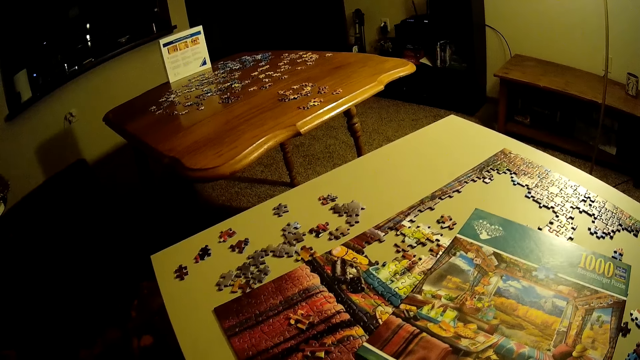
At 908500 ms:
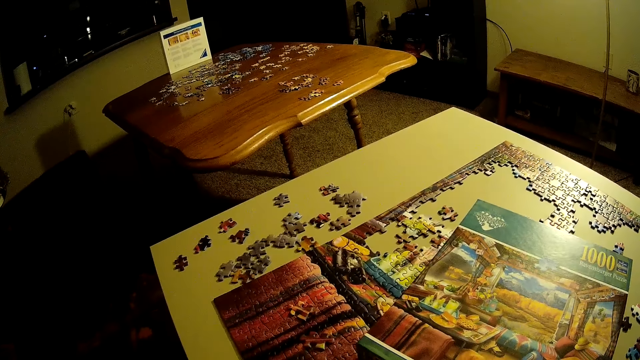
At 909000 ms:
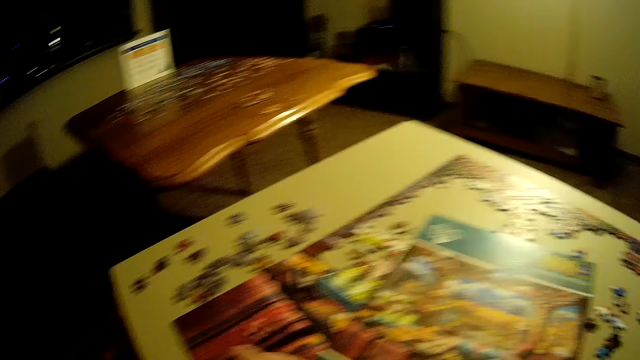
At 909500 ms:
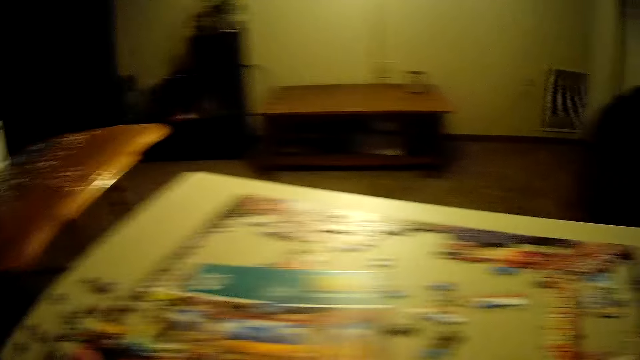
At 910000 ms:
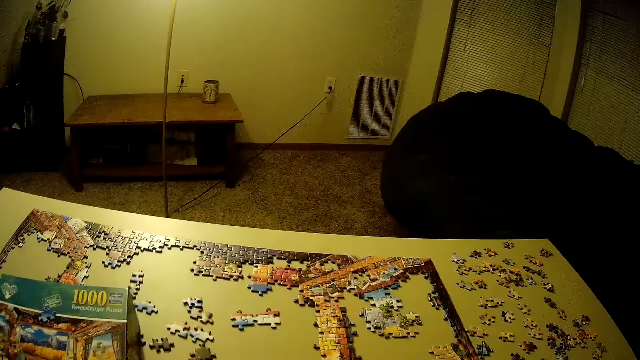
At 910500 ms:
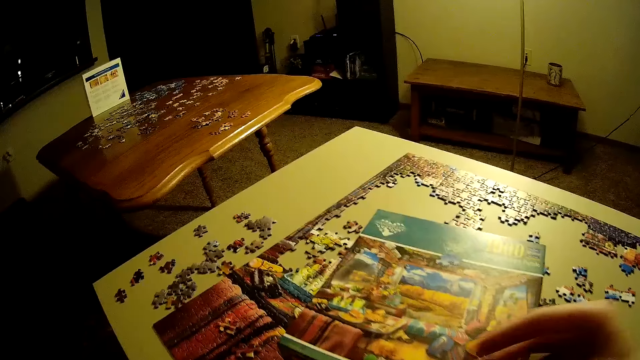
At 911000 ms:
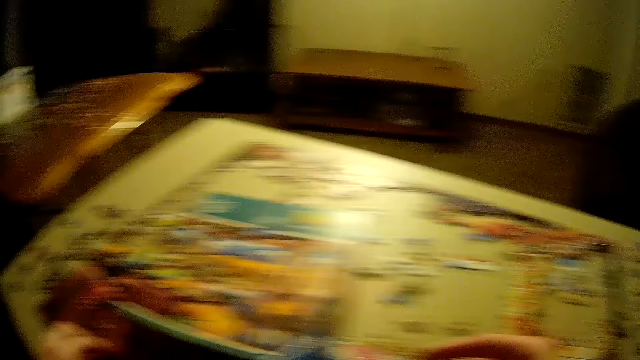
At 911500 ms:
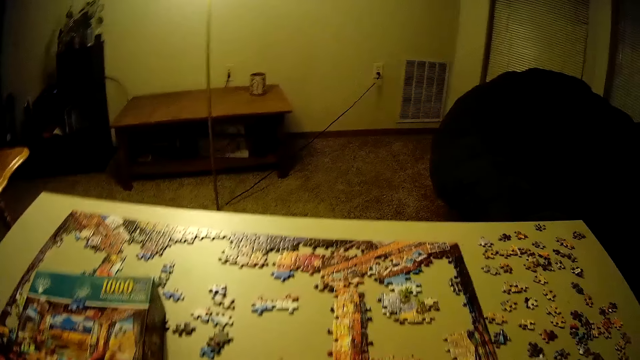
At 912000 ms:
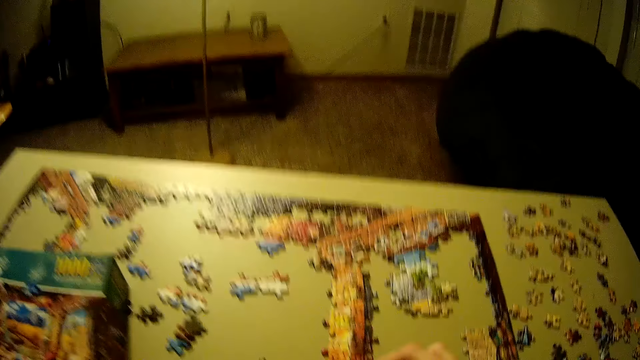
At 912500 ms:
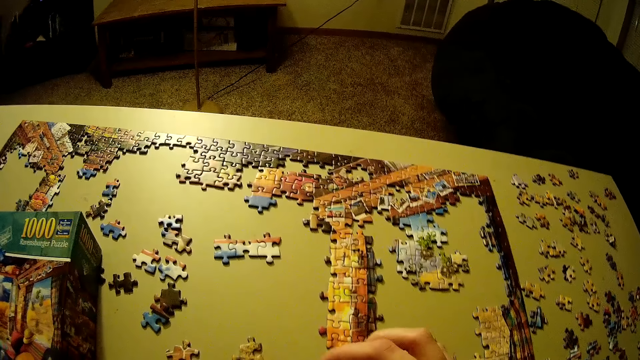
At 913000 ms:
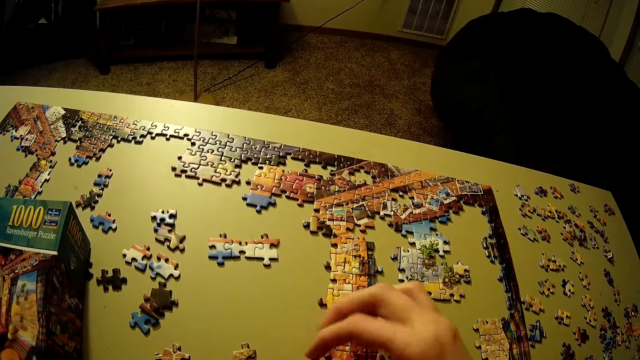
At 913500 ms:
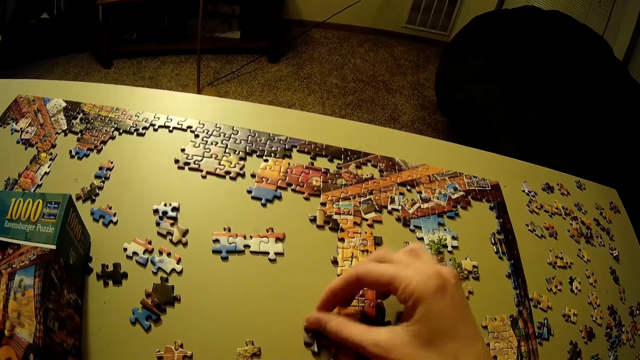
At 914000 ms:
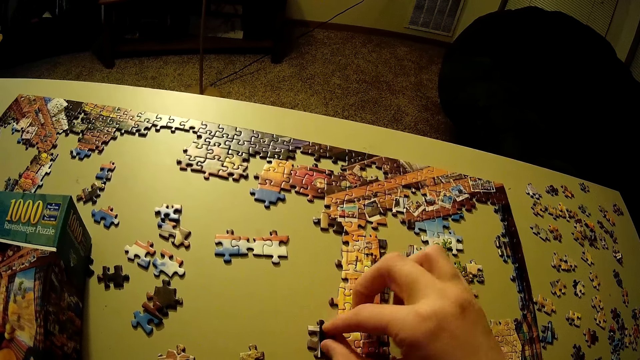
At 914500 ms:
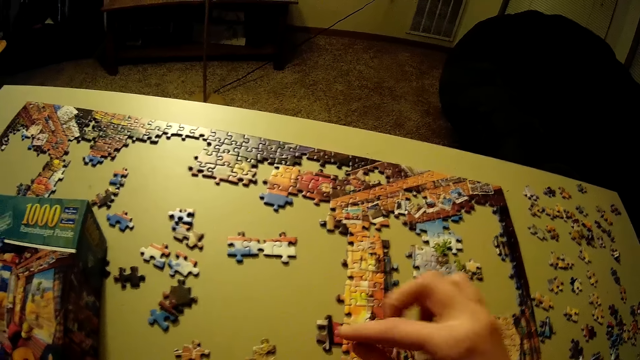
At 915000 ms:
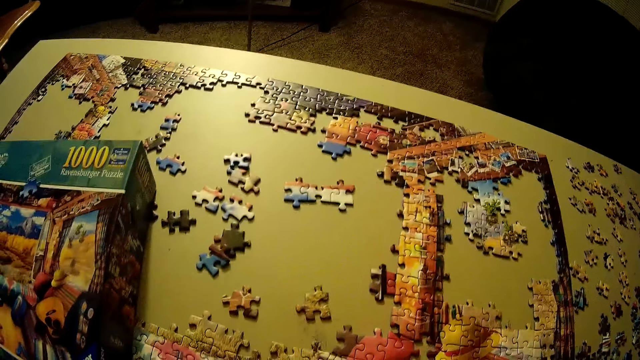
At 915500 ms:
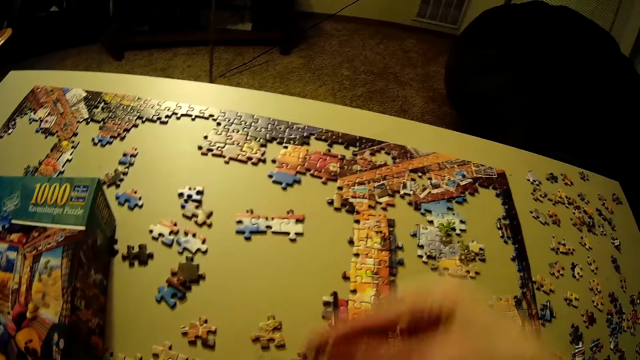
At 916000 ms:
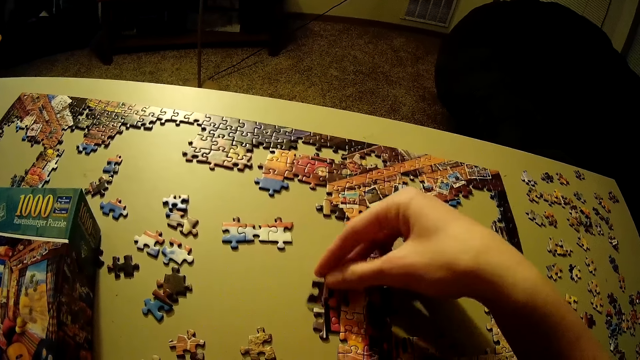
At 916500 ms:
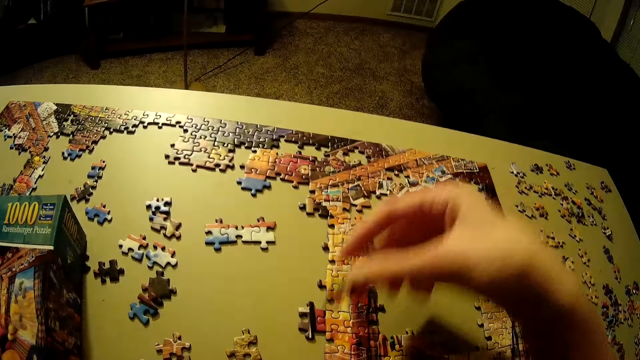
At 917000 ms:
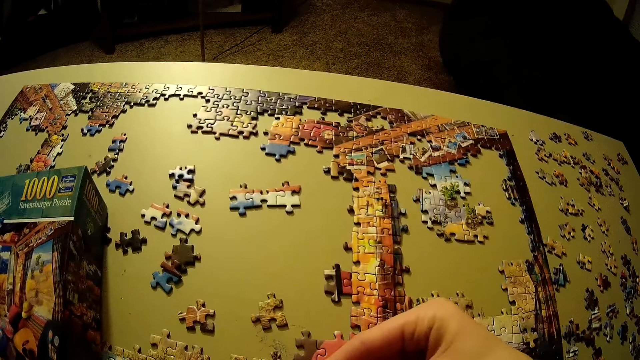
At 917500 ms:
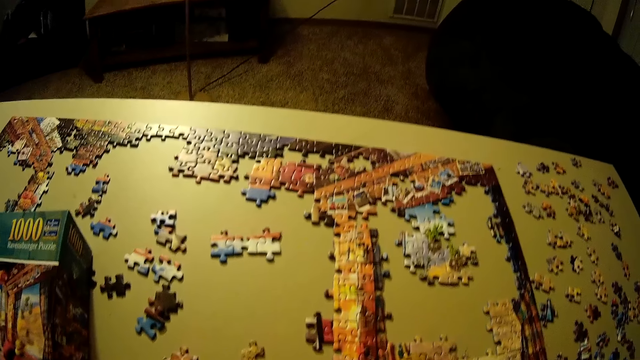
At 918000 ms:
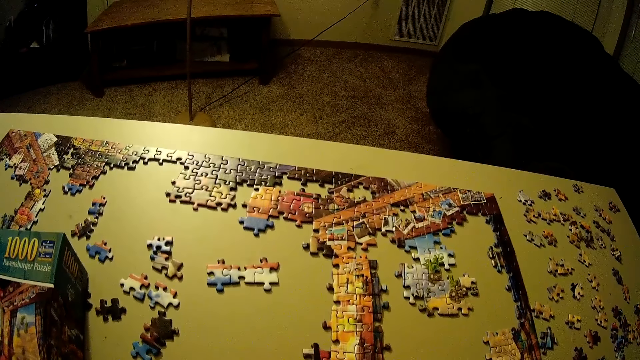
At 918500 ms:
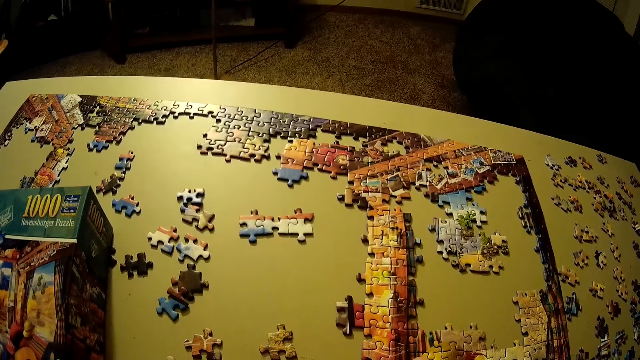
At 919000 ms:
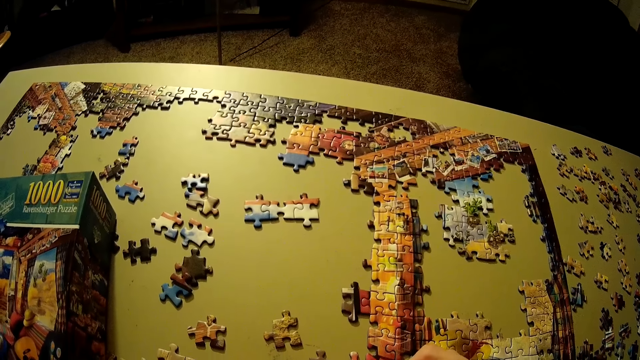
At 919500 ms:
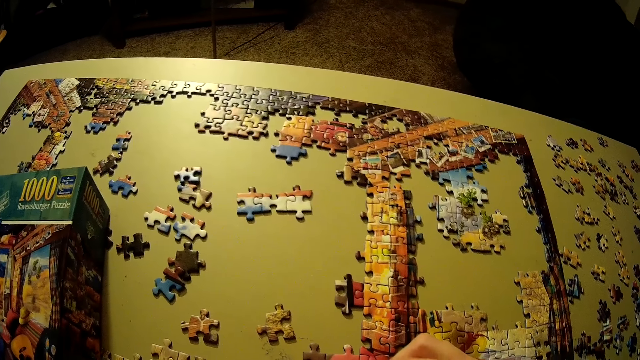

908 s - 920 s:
The camera wearer looks around the table. He puts the puzzle piece on a pattern. He adjusts the piece of the puzzle on the table. He joins the piece of the puzzle together with the other pieces on the table, picks up another piece of the puzzle on his left hand and moves the piece of the puzzle on the table.

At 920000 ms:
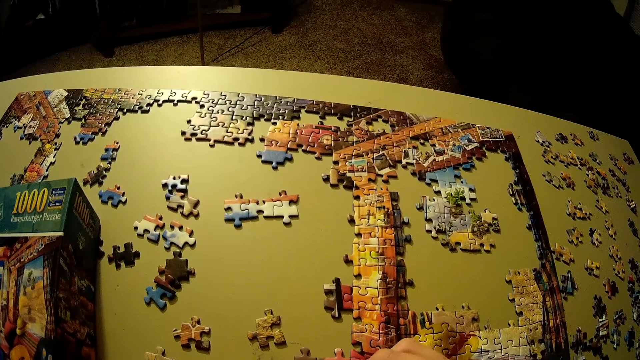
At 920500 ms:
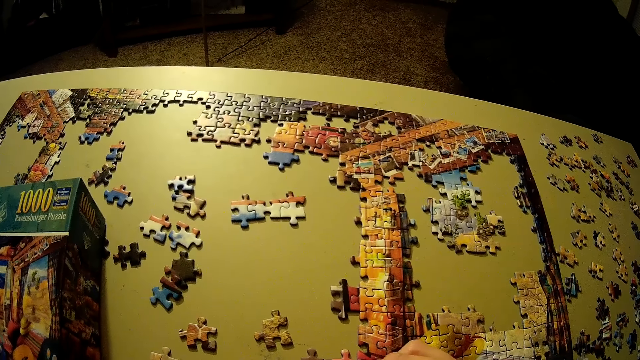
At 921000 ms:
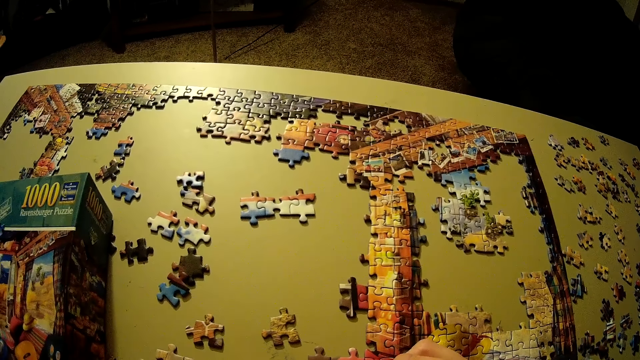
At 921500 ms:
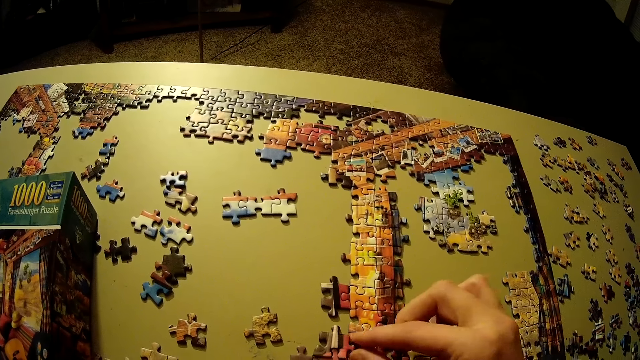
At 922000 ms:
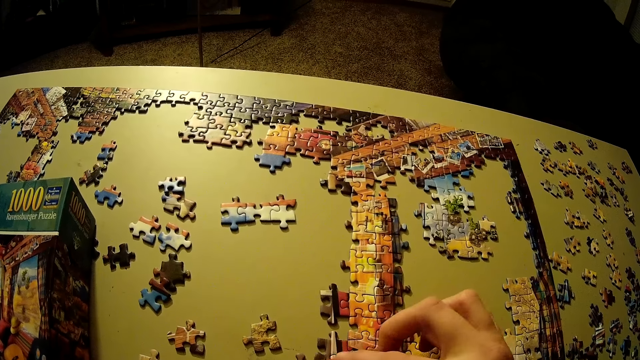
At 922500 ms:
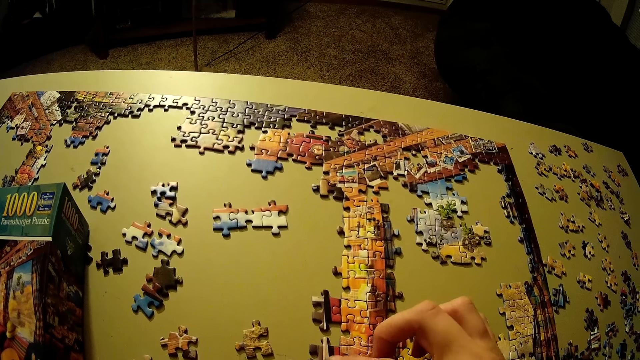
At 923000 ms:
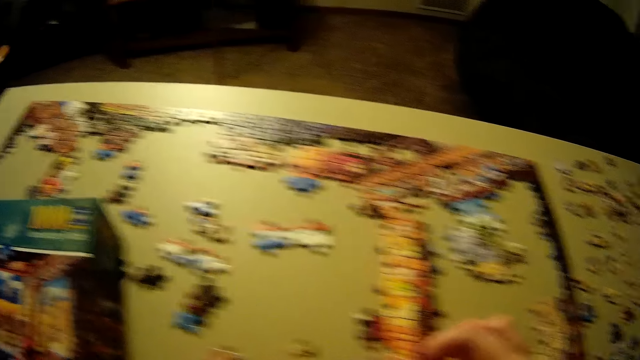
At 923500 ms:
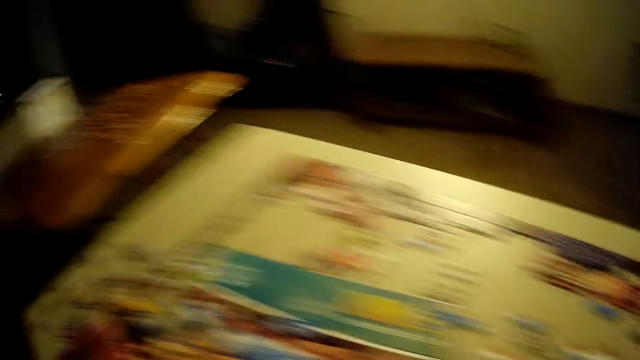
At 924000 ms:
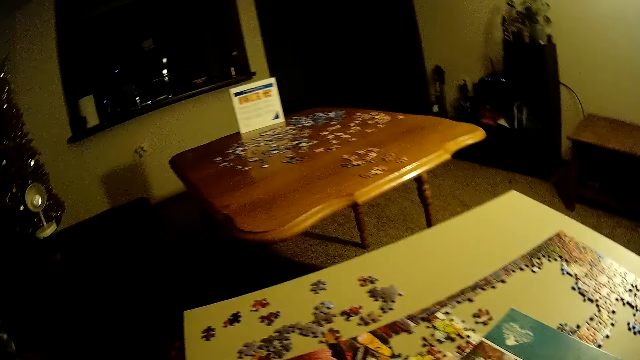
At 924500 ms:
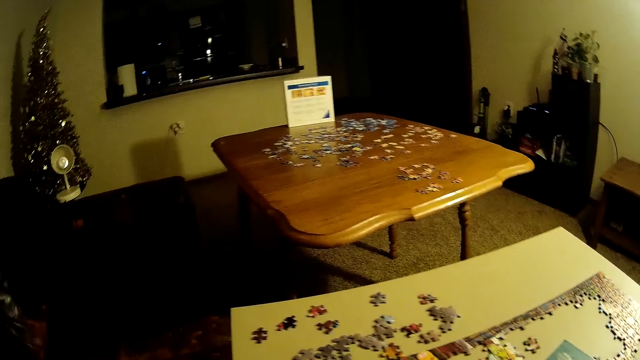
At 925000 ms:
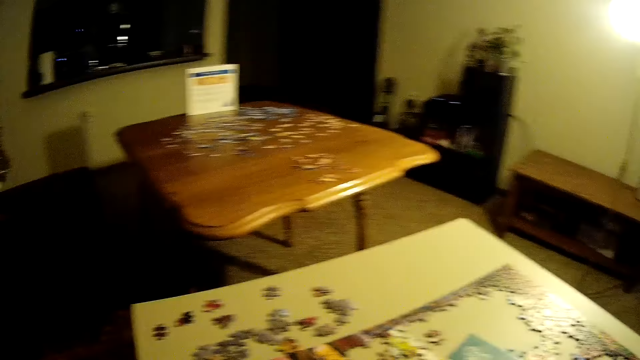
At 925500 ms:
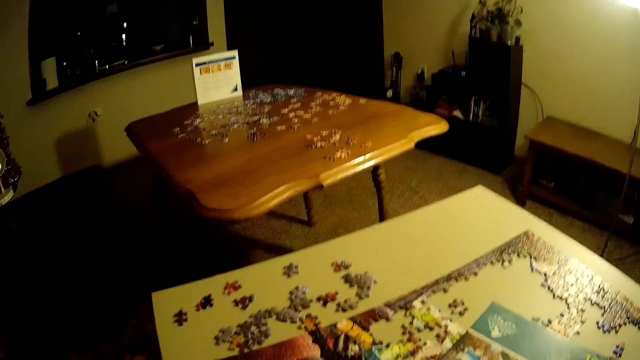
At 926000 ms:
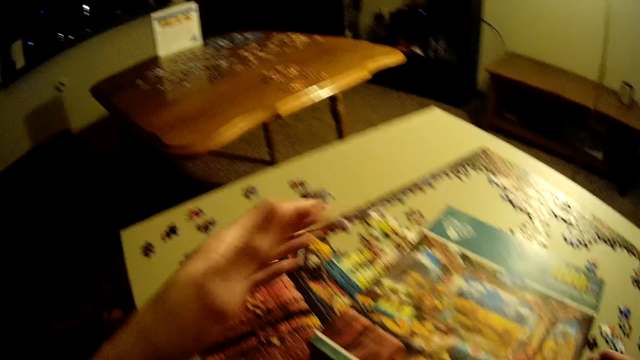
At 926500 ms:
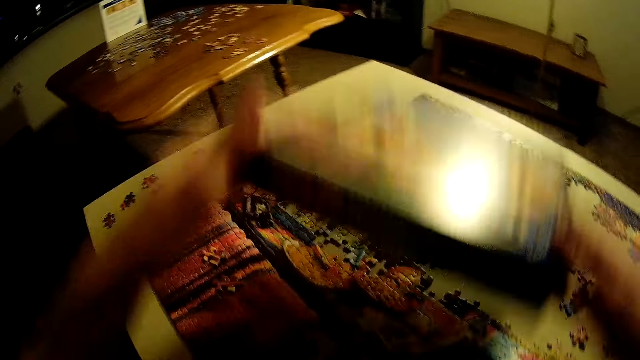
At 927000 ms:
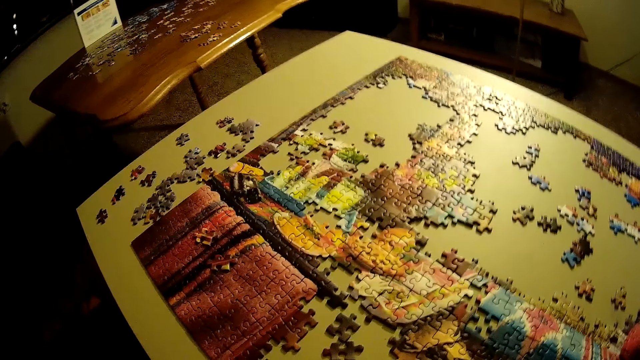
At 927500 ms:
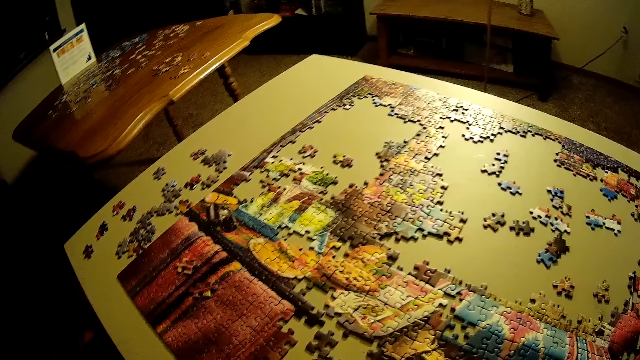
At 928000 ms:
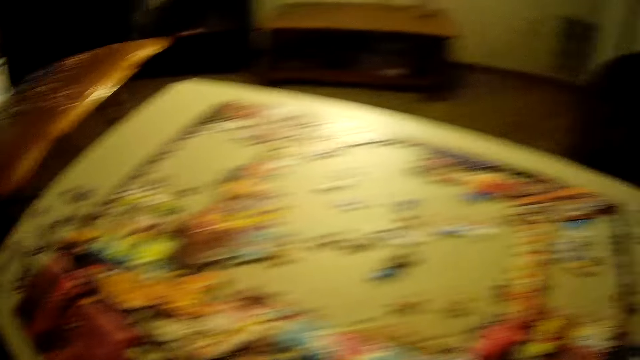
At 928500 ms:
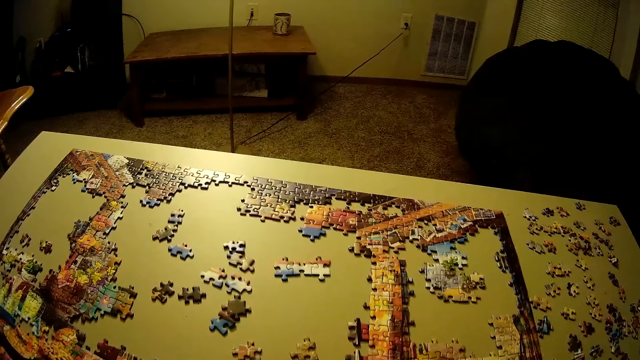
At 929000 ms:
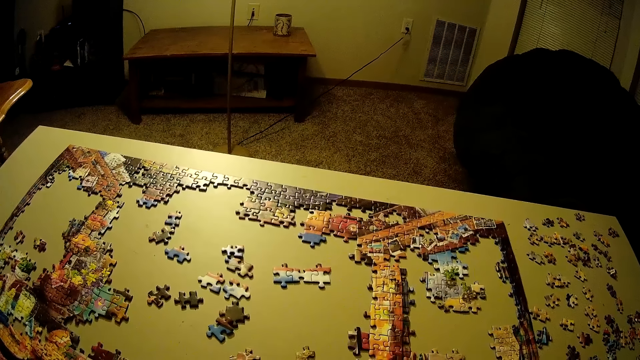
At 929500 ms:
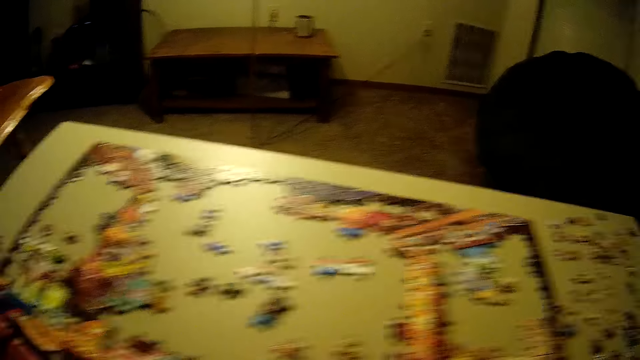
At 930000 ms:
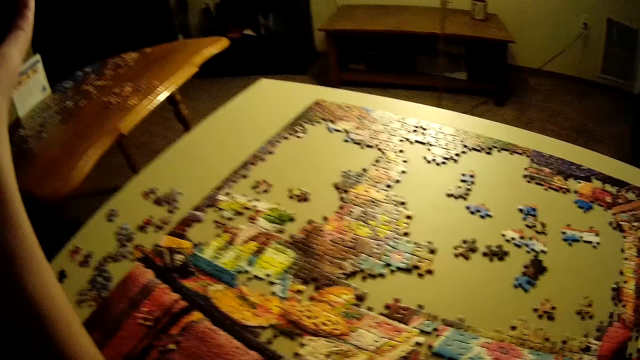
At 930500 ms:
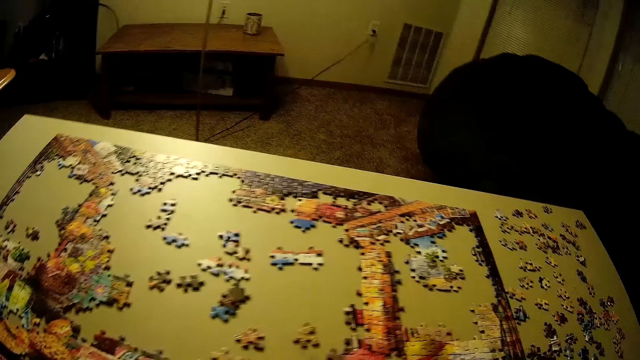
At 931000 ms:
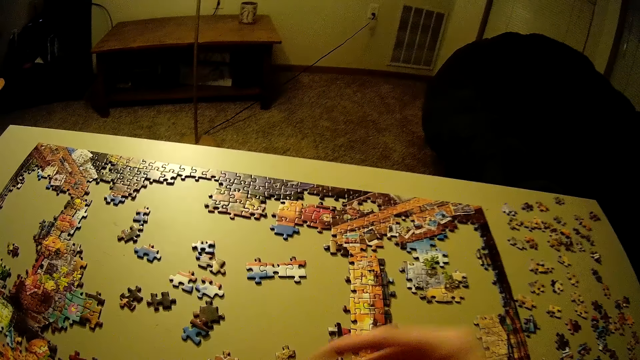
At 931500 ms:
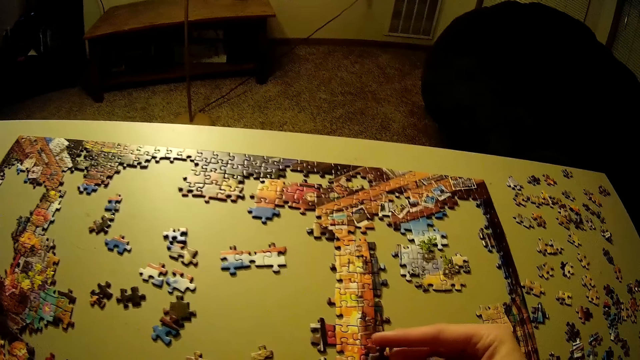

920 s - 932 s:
The camera wearer joins the piece of the puzzle together with the other pieces on the table. They put the puzzle piece on a pattern. They pick up the box of the puzzle on the table. They look around the table.
